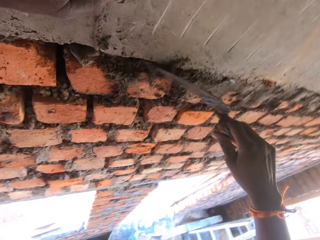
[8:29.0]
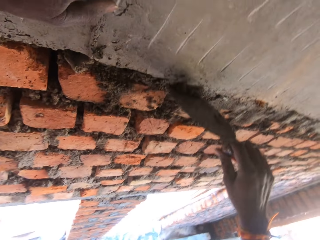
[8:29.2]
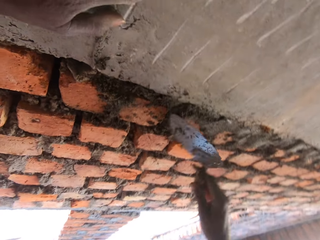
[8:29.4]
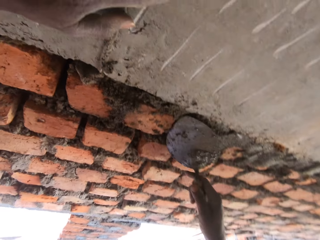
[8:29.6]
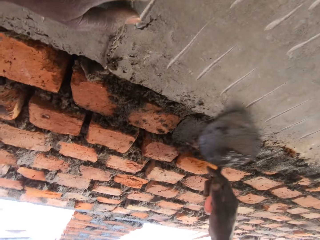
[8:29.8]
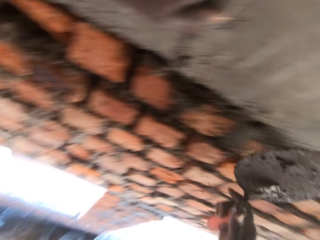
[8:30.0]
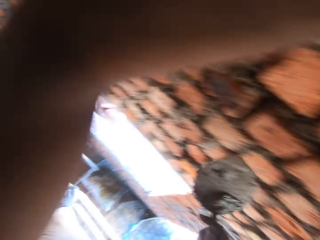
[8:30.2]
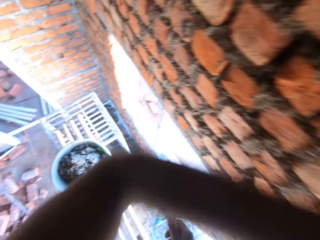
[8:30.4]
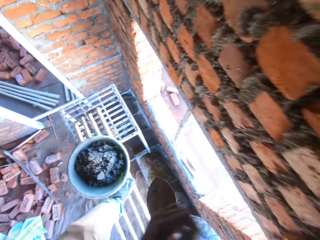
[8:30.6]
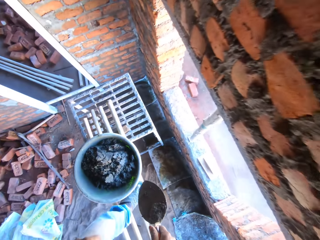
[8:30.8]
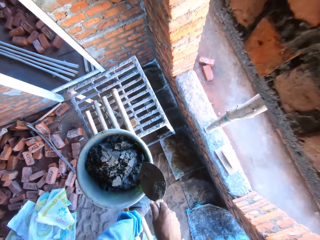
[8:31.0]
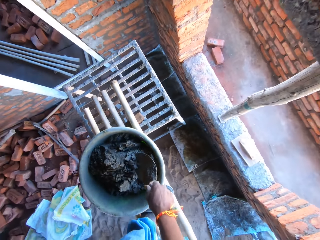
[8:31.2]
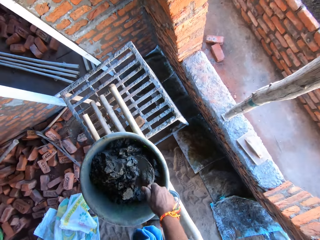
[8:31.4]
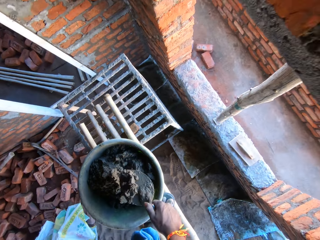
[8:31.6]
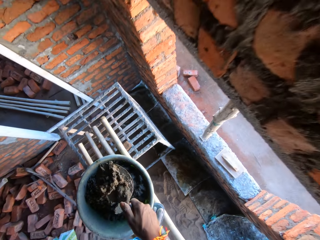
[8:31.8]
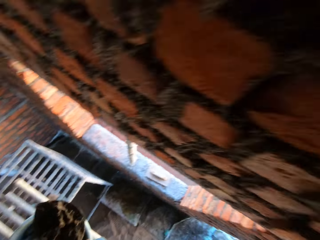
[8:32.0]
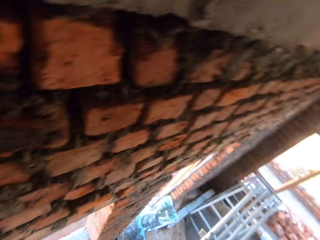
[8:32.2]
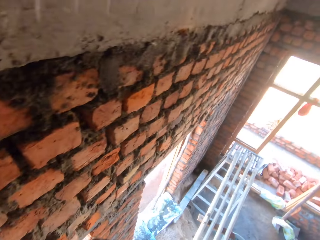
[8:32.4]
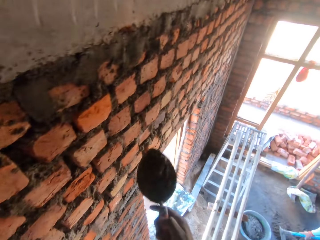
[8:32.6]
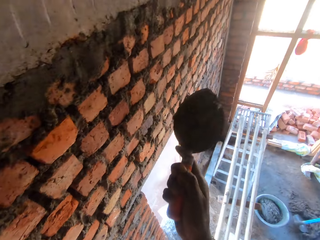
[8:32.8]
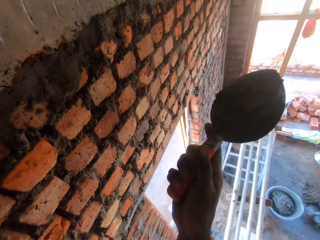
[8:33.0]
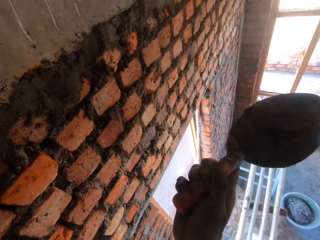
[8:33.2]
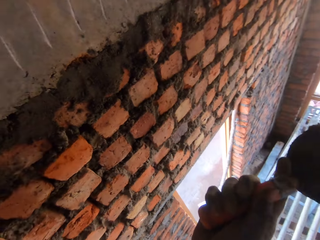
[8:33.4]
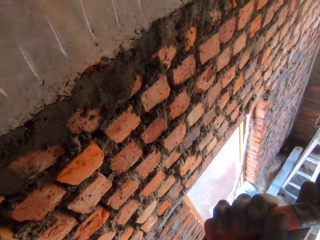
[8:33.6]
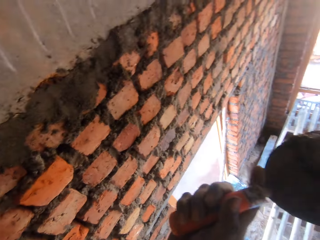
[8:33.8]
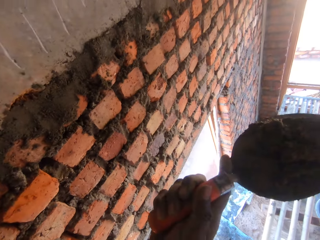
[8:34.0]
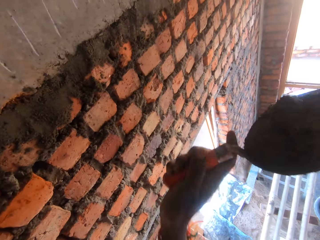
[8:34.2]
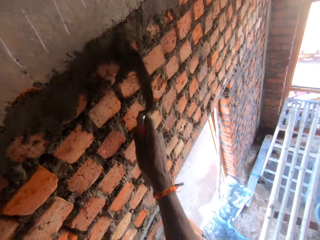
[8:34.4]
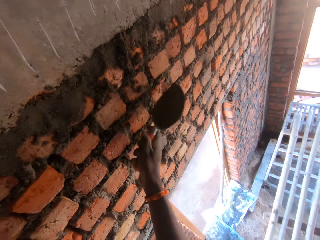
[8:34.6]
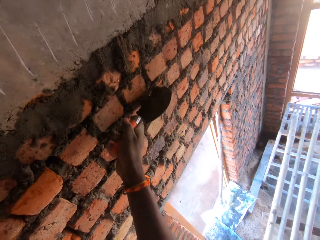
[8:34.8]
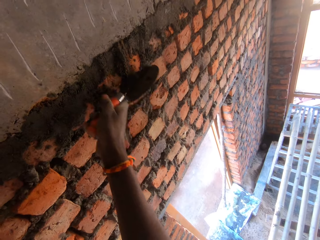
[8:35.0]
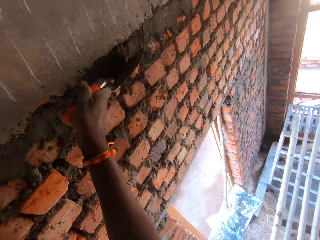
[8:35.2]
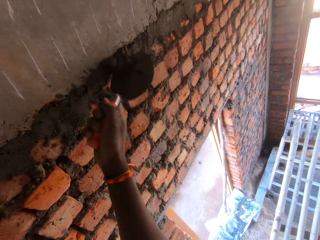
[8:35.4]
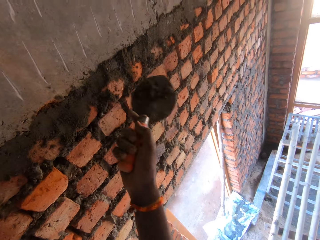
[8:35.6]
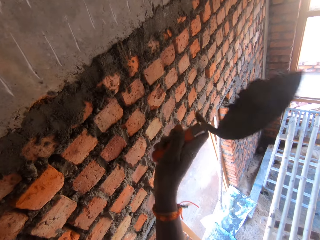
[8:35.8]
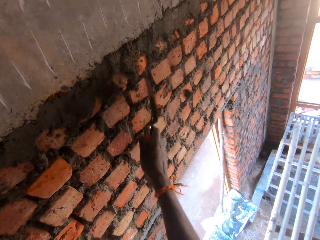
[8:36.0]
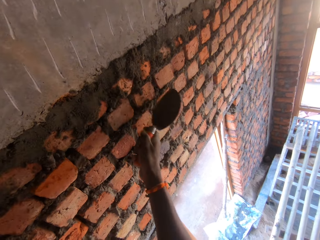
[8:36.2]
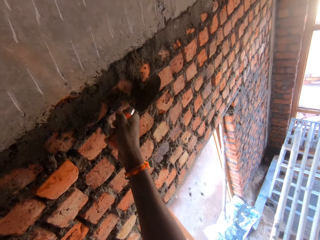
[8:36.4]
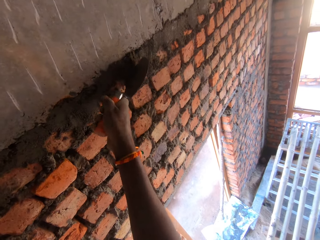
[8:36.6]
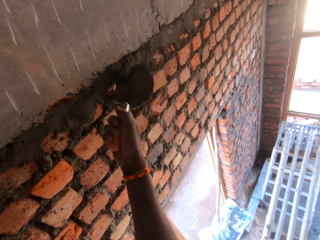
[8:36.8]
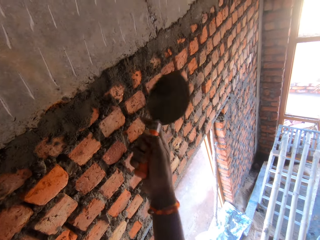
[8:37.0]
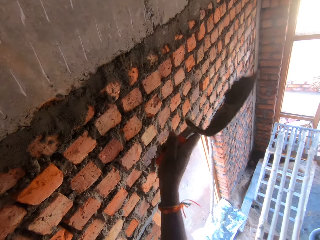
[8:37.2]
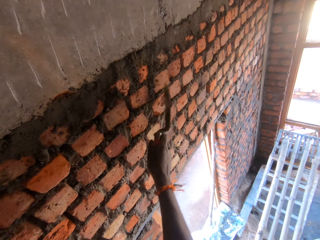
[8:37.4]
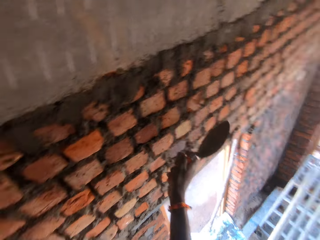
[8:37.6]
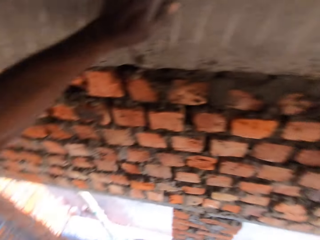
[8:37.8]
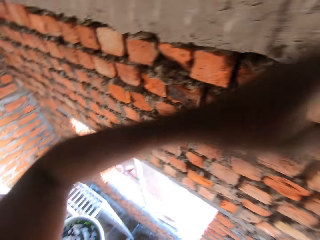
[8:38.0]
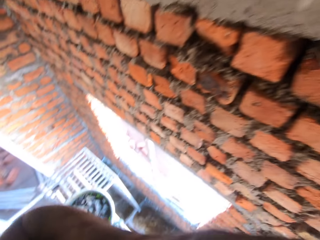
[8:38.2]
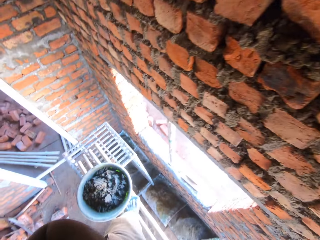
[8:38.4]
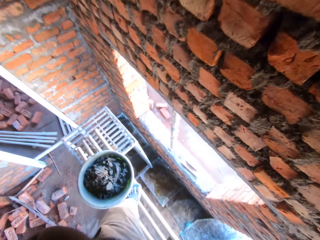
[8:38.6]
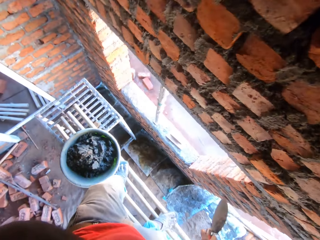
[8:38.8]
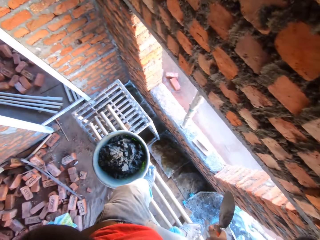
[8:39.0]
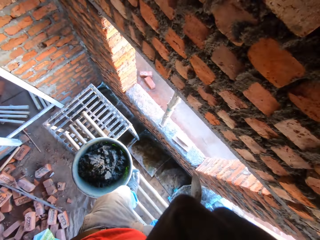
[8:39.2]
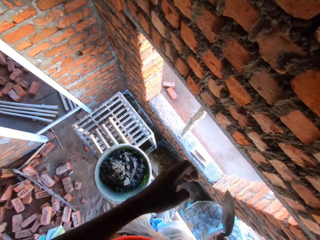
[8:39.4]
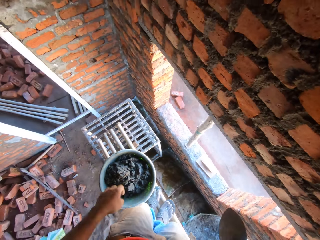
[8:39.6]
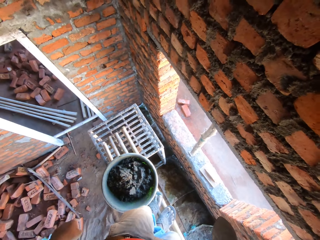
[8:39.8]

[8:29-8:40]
The camera wearer packs mortar paste from the pan on the bamboo board with the hand trowel in his right hand. He plasters the brick wall with the mortar paste in the hand trowel in his right hand.

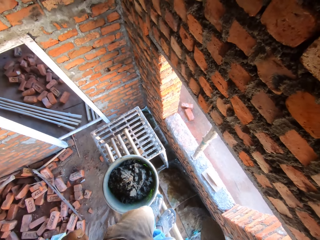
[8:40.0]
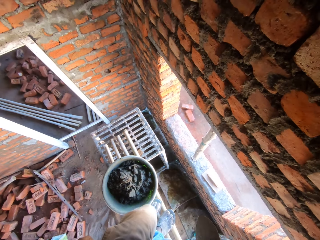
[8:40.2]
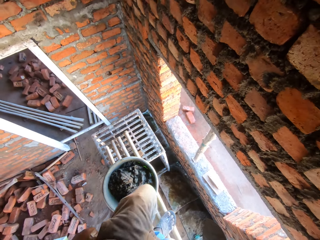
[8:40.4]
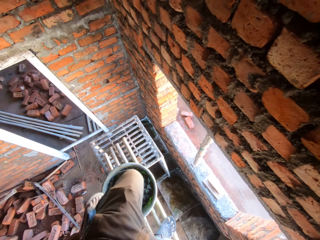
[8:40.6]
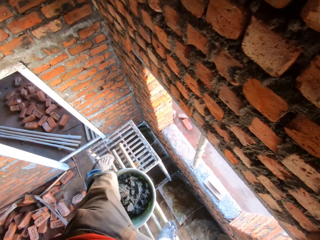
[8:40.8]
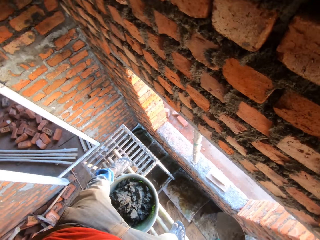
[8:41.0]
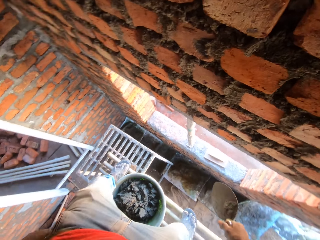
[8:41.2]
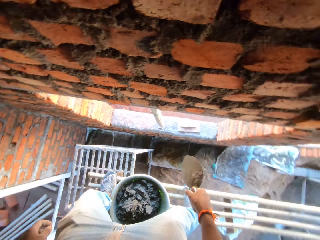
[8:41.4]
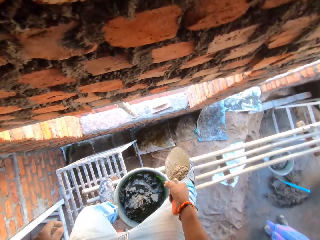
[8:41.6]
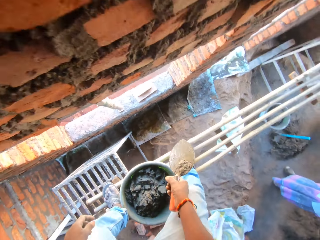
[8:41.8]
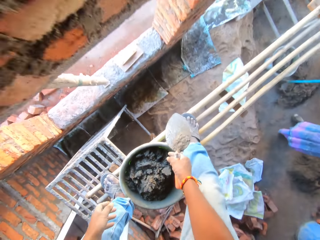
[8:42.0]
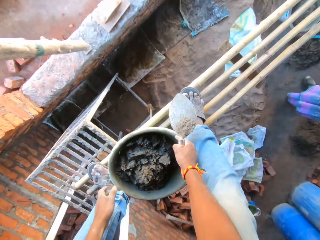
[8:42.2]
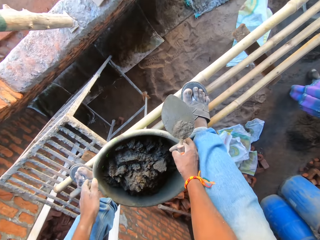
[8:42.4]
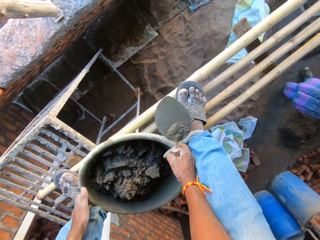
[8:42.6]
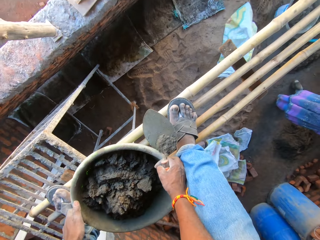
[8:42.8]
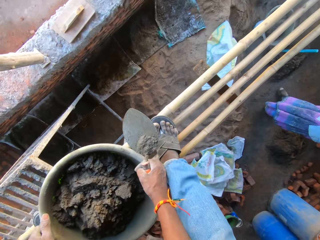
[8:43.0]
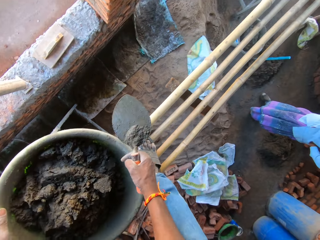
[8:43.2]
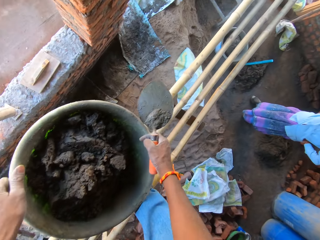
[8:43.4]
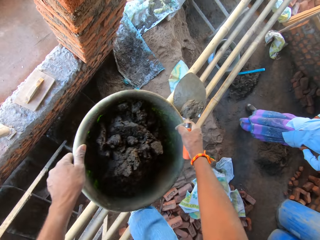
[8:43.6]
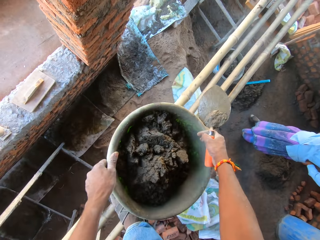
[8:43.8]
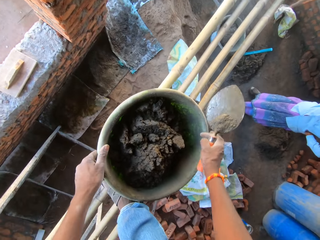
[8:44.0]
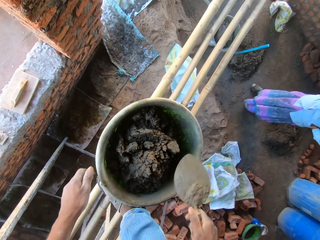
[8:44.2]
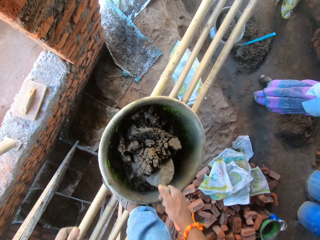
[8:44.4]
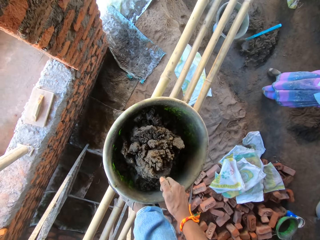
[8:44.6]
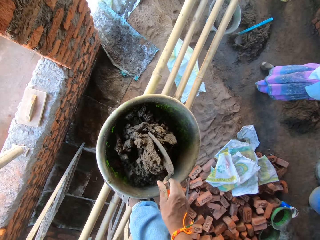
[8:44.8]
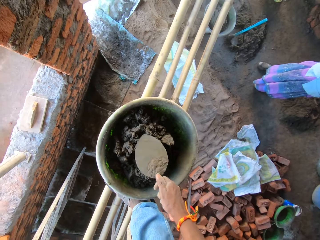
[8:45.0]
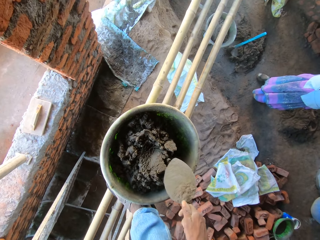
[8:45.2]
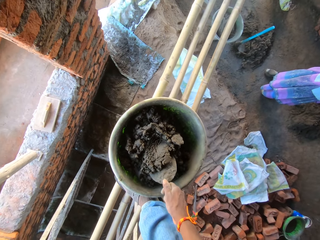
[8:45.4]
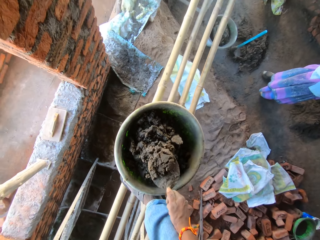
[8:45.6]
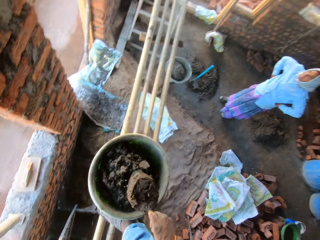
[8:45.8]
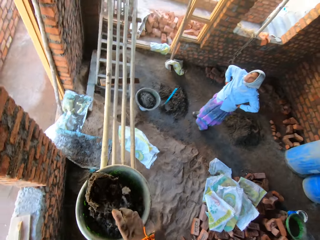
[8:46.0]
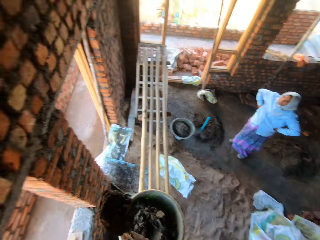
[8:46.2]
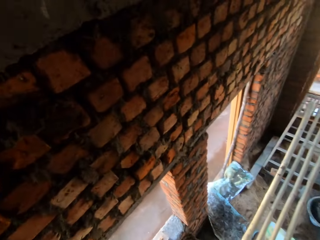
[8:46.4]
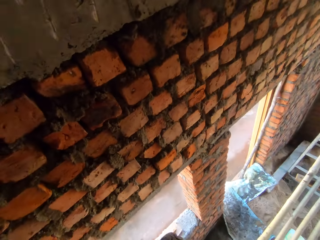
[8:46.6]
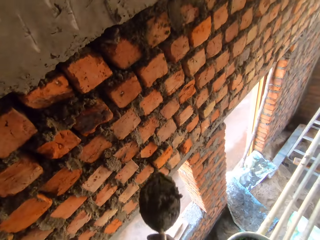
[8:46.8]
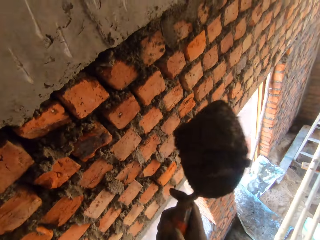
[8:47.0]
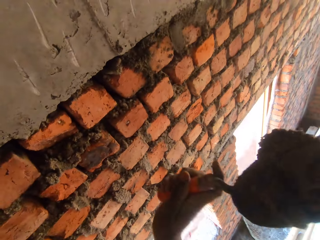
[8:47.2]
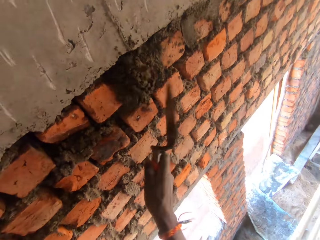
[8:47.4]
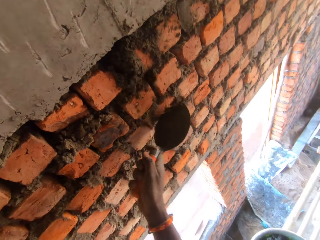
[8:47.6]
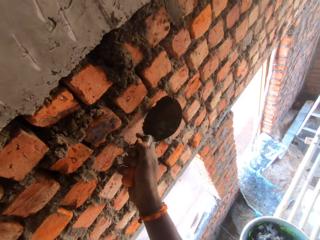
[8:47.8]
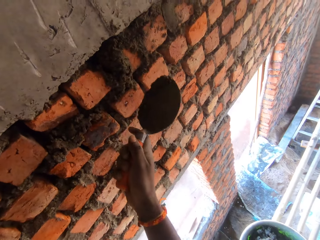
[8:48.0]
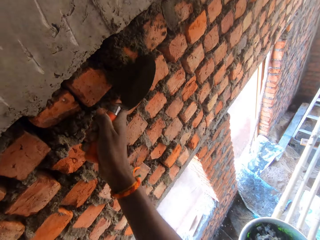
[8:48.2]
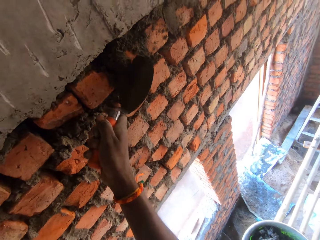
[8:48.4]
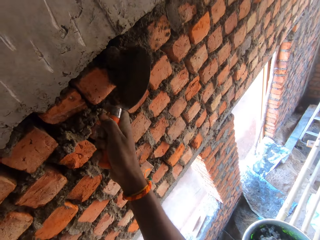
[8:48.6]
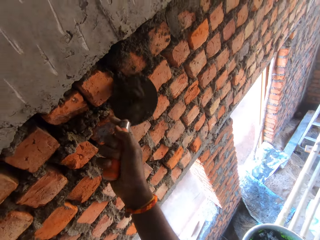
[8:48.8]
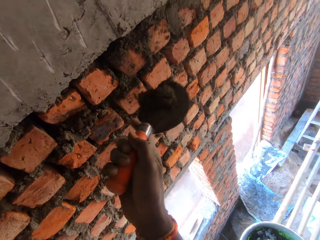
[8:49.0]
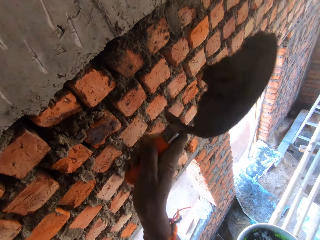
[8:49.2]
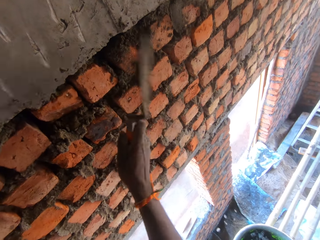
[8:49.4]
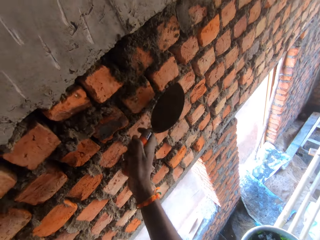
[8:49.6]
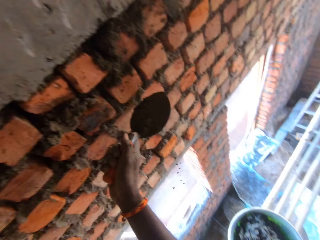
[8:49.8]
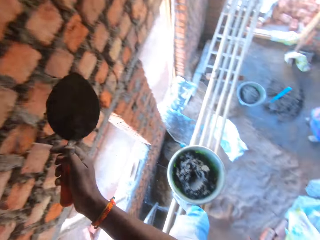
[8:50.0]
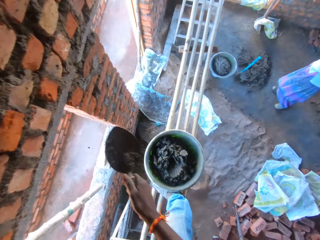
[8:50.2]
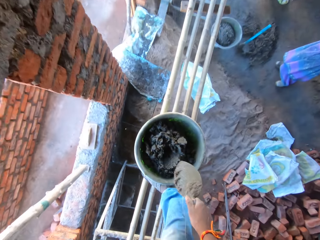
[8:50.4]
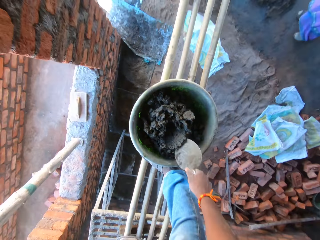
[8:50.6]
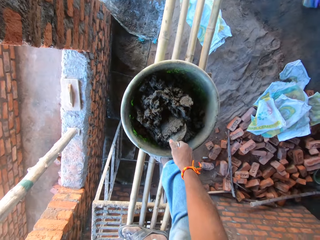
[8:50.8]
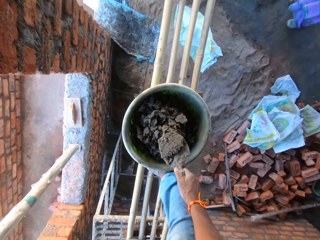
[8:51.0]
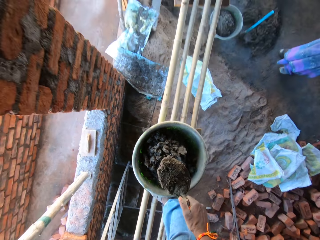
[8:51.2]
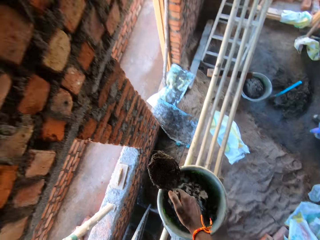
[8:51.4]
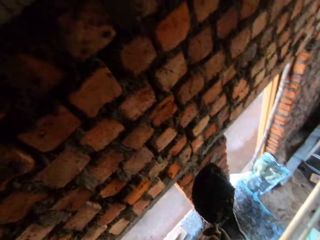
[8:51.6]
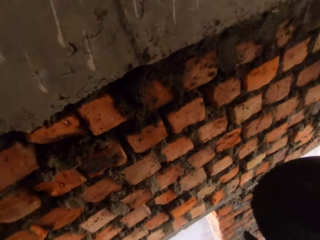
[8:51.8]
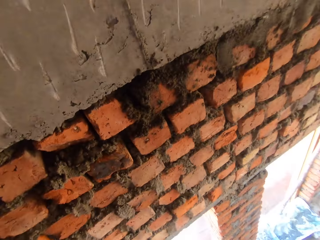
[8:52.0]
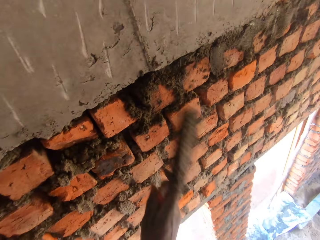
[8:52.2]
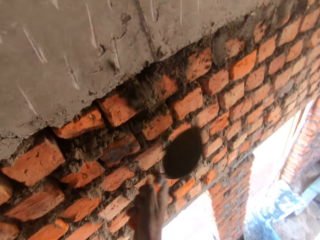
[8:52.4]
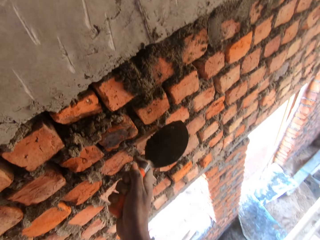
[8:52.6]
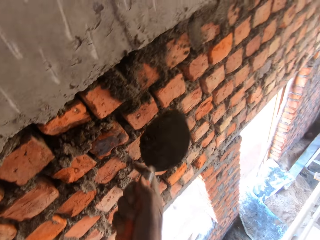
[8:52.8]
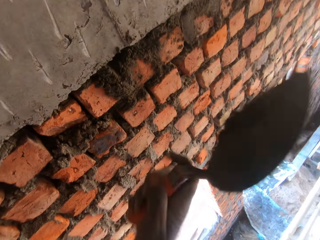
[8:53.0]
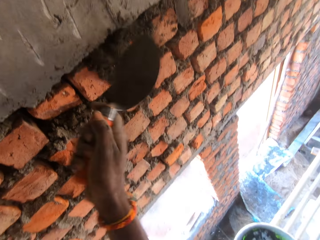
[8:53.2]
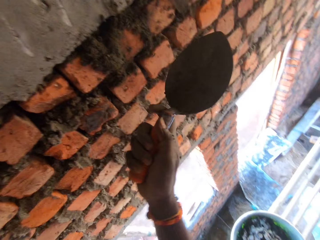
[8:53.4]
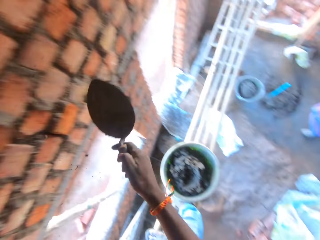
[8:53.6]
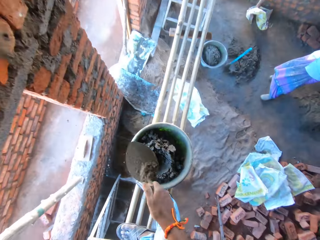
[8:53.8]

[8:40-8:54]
The camera wearer carries the pan from the bamboo board with his hands. He drops the pan in his hands on the bamboo board. He mixes the mortar paste in the pan on the bamboo board with the hand trowel in his right hand. He packs mortar paste from the pan on the bamboo board with the hand trowel in his right hand. He plasters the brick wall with the mortar paste in the hand trowel in his right hand. He adjusts the mortar paste on the brick wall with the hand trowel in his right hand. He packs mortar paste from the pan on the bamboo board with the hand trowel in his right hand. He plasters the brick wall with the mortar paste in the hand trowel in his right hand.
